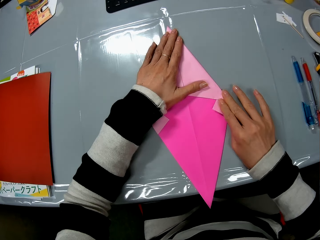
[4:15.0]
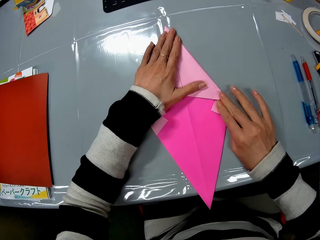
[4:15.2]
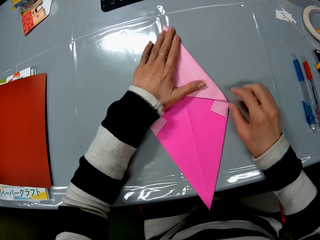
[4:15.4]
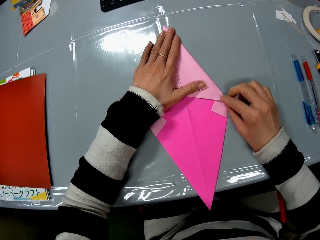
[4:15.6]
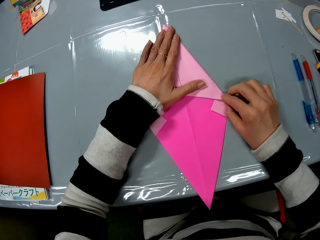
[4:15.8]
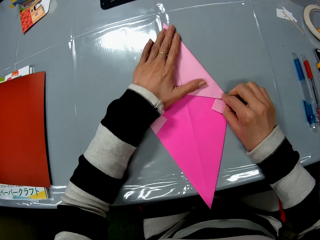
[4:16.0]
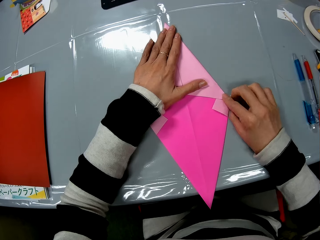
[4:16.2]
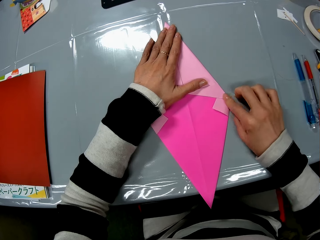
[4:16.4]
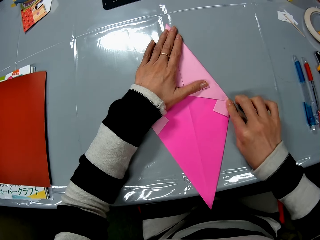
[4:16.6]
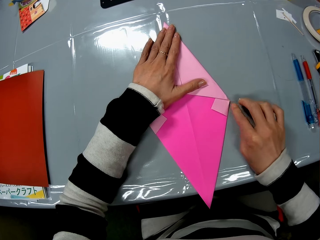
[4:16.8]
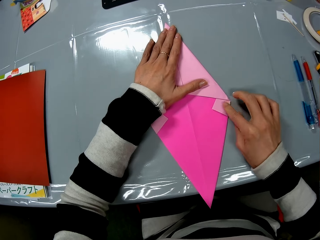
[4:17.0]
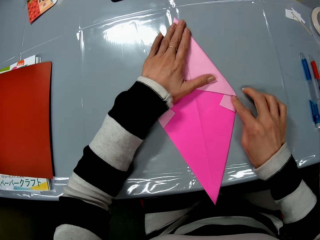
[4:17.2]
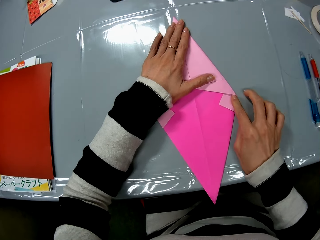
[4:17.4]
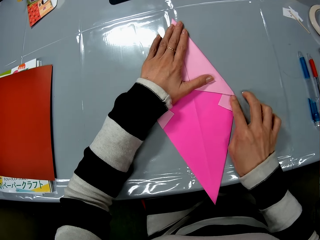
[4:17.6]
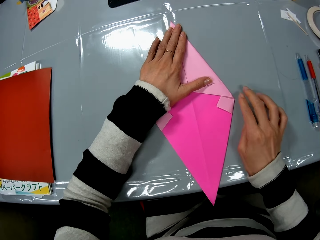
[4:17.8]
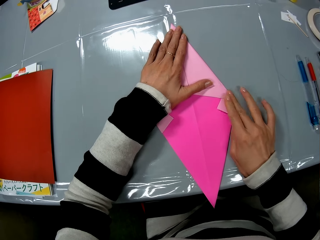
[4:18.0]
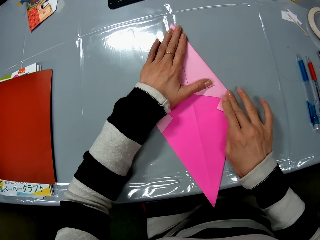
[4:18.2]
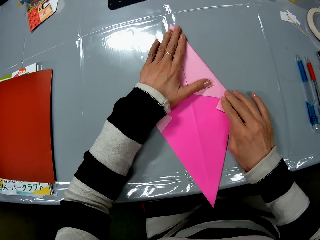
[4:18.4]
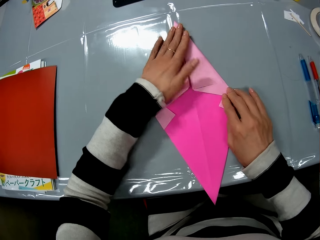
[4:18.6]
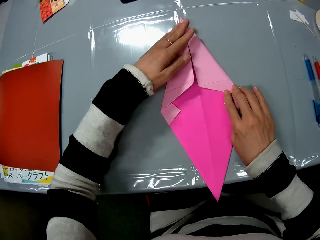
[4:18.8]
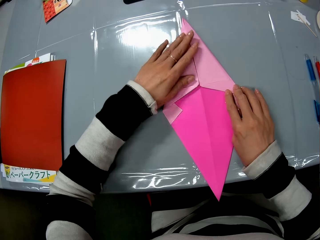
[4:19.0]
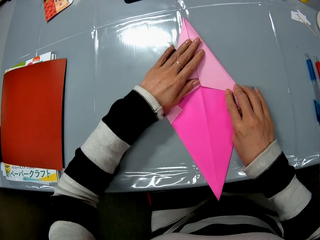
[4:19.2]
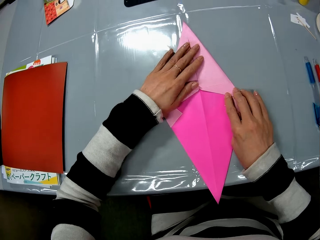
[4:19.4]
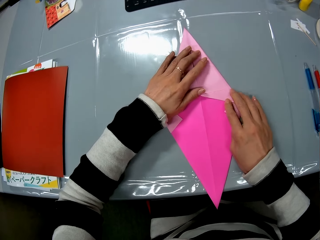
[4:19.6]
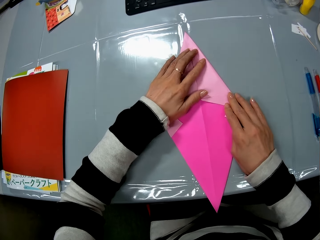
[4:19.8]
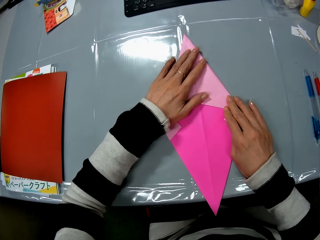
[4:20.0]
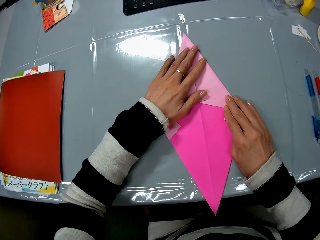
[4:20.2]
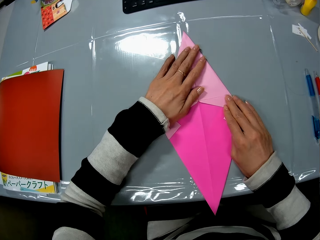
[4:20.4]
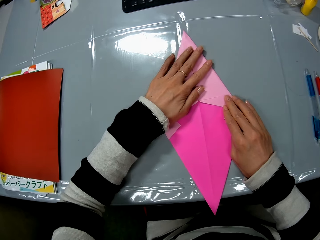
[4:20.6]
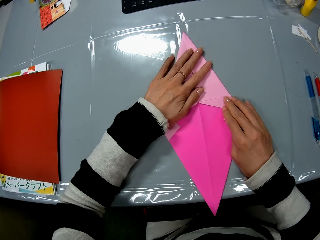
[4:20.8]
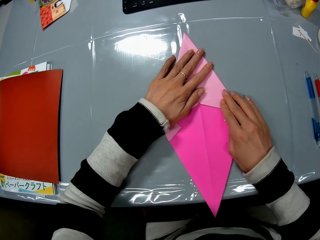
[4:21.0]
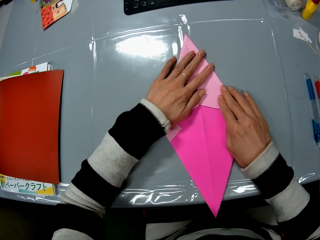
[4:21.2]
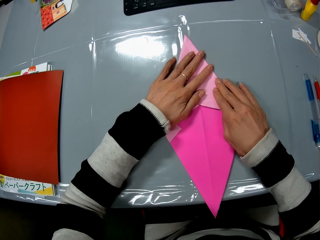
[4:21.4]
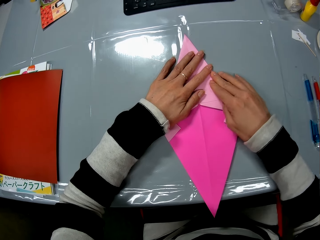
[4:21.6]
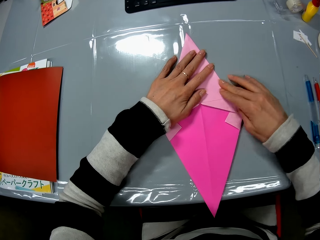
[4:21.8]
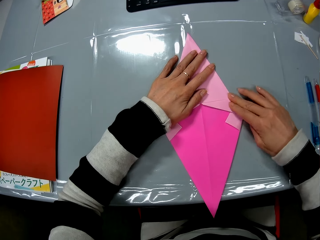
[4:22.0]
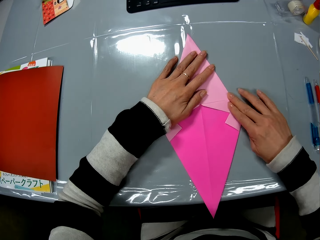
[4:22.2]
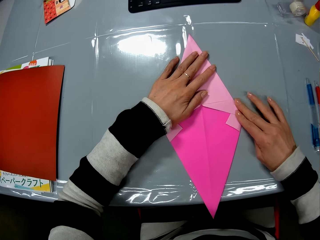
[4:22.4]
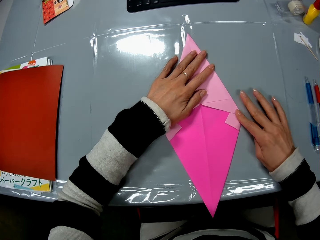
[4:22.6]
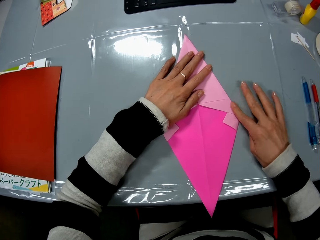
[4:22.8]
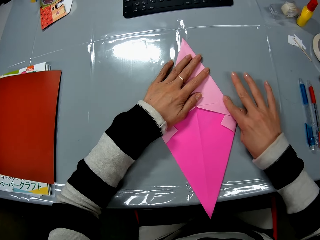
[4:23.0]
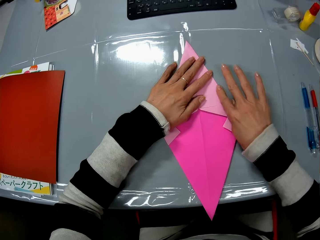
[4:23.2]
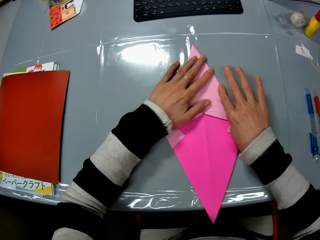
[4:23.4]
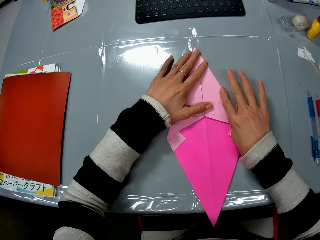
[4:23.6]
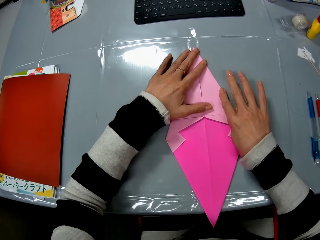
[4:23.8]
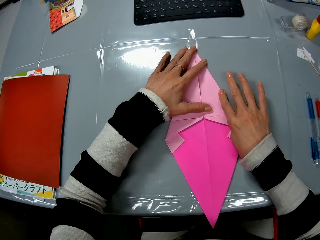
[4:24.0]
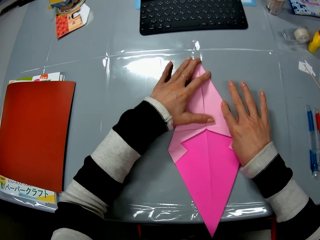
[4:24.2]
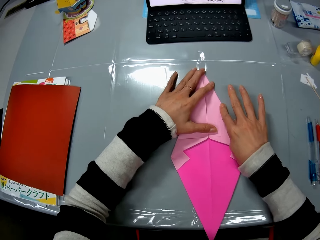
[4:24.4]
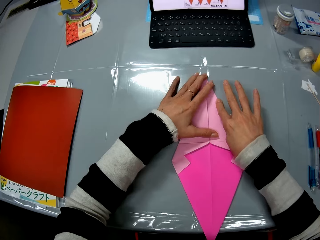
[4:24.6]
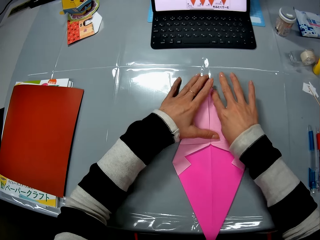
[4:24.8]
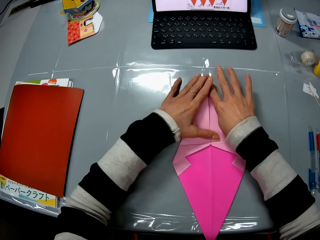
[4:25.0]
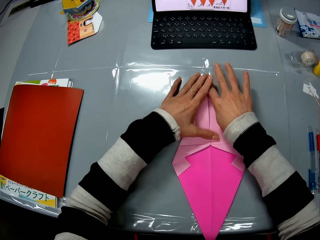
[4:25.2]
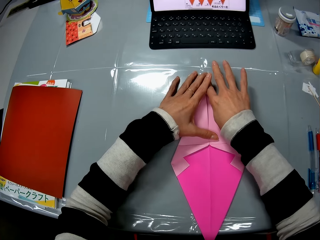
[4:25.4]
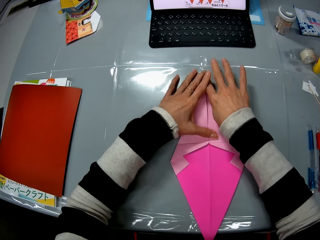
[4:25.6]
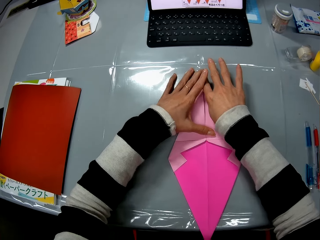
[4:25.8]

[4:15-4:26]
The camera wearer smoothens the edge of the sheet with her right hand.

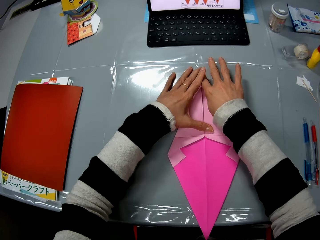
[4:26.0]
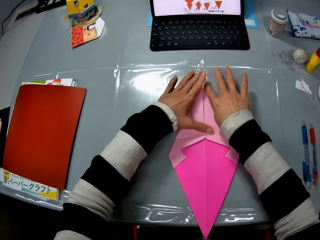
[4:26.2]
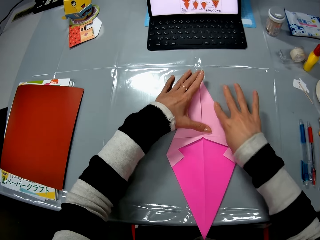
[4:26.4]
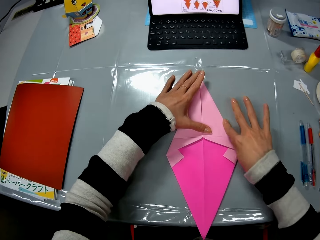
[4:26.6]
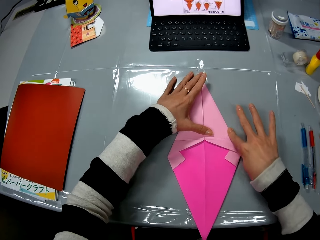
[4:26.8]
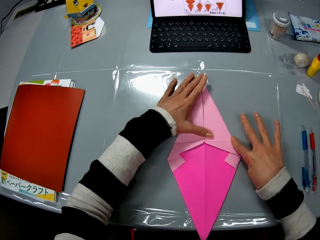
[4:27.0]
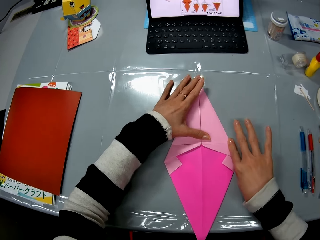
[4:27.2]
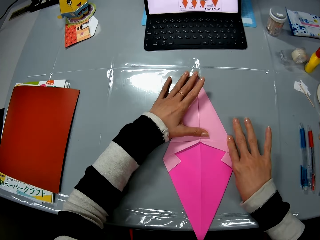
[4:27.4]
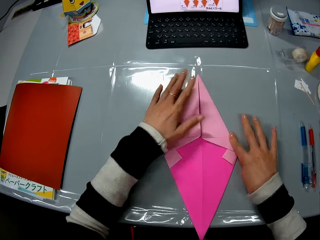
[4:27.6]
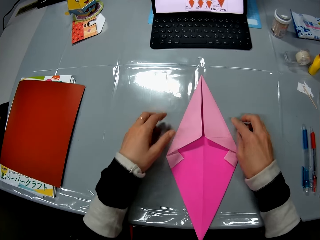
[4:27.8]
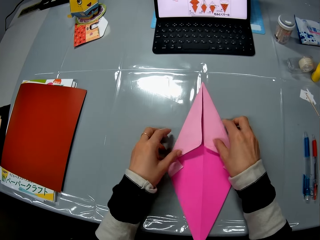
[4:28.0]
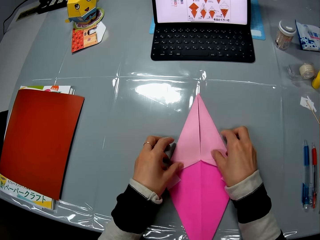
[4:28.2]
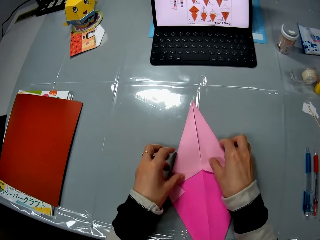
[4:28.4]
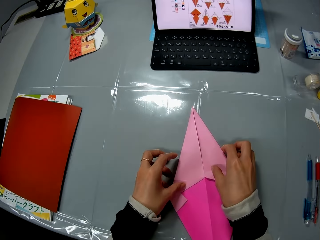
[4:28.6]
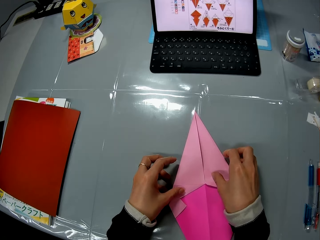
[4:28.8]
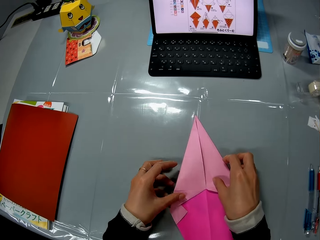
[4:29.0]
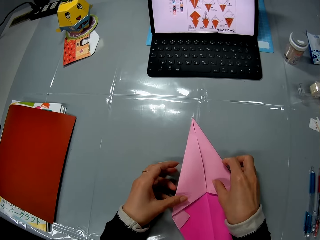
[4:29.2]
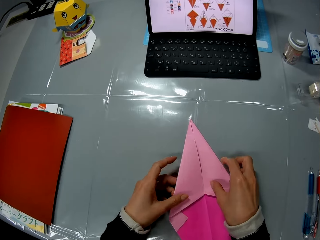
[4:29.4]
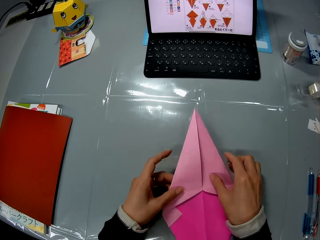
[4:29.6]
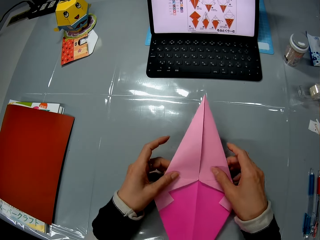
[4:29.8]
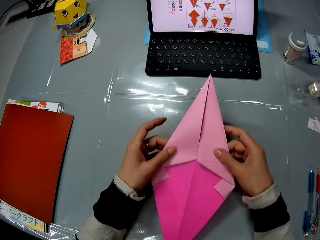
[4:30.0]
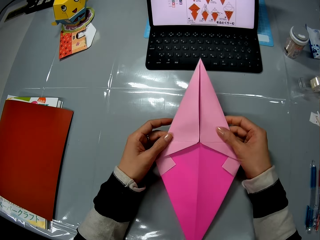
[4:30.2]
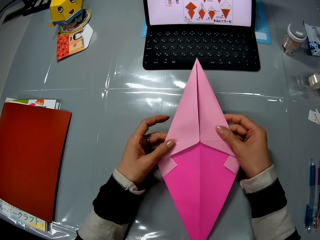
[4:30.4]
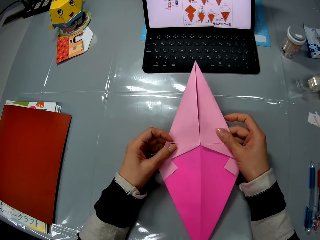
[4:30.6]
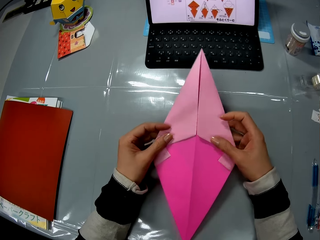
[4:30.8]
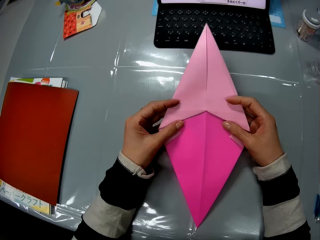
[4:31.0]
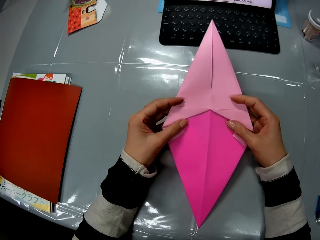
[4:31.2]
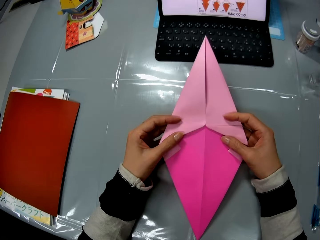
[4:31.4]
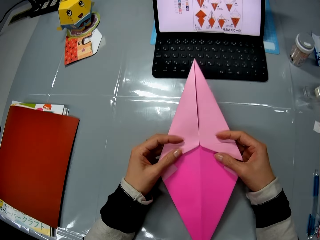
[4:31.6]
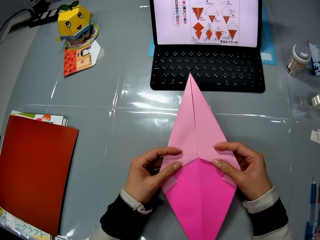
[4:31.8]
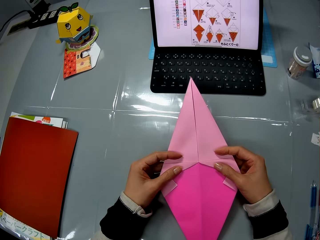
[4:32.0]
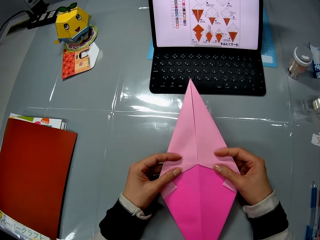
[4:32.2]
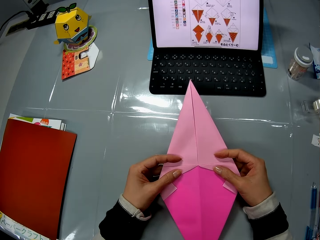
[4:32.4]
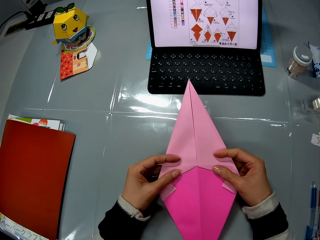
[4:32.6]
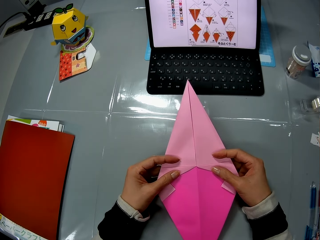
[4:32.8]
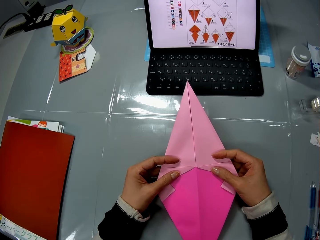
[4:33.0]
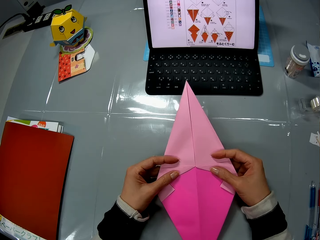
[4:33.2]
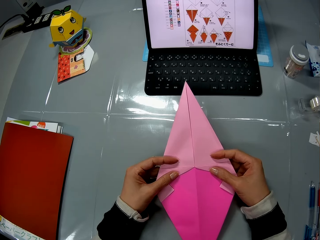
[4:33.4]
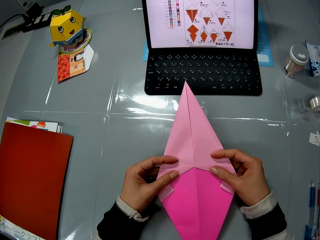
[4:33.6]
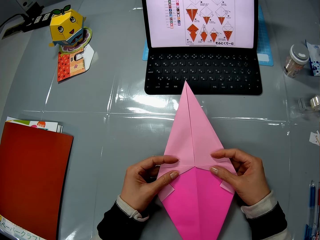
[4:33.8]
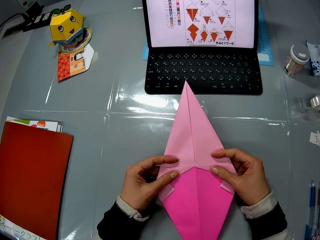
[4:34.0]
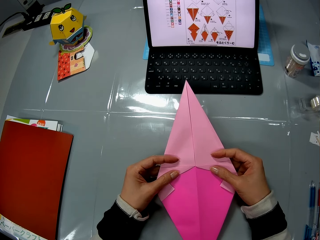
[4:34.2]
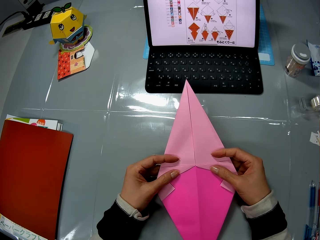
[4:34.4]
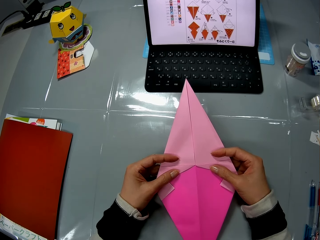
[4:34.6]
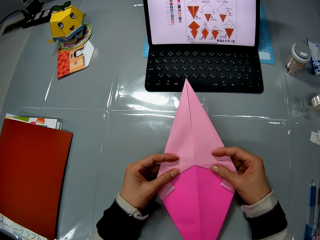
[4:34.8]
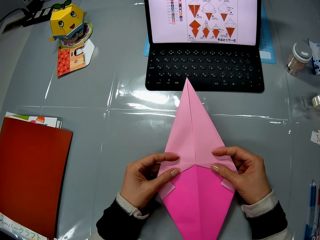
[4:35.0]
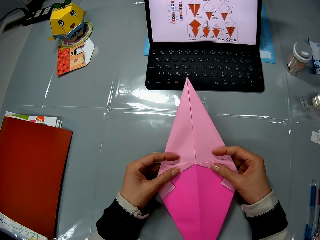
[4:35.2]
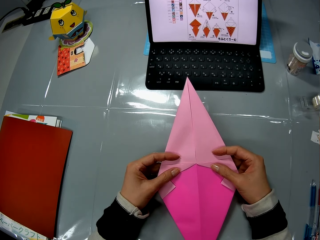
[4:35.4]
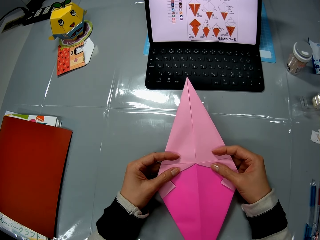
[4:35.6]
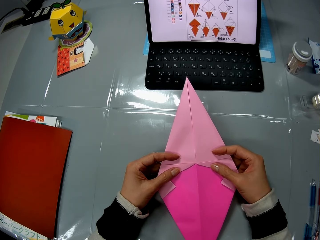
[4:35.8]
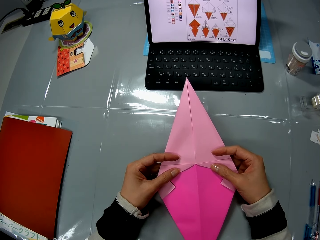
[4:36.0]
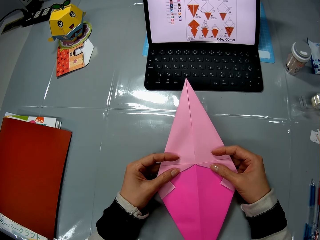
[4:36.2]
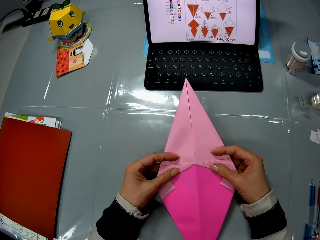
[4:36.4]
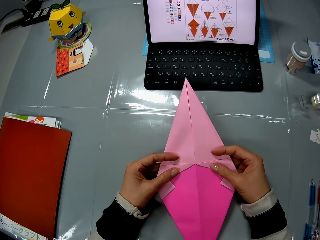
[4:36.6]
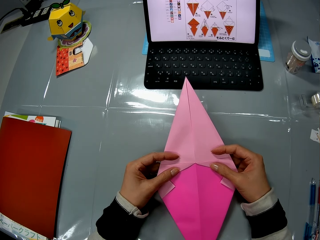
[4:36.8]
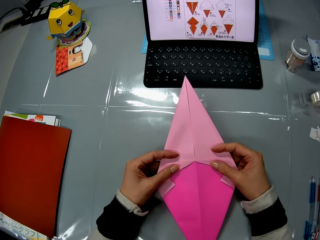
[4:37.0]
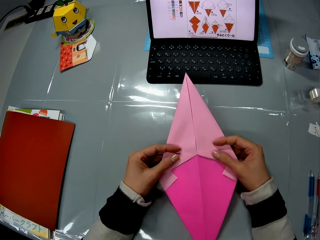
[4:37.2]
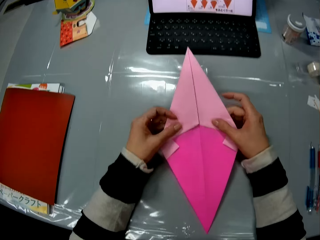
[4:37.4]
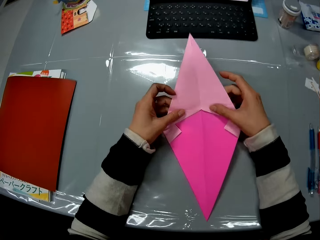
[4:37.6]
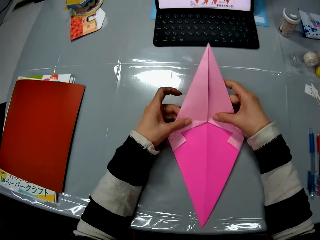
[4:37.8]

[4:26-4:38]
The camera wearer holds the craft on the table with both hands. She lifts the craft paper. She stares at the laptop screen on the table. She picks up the craft from the table with both her hands. She holds the craft with both hands.
